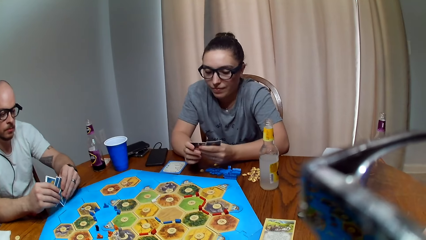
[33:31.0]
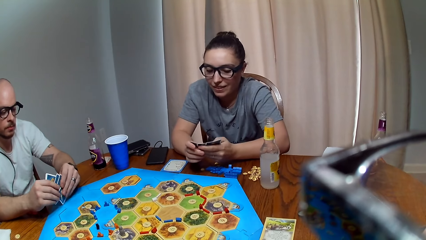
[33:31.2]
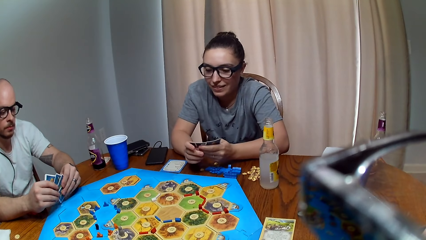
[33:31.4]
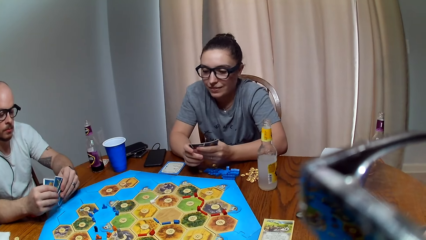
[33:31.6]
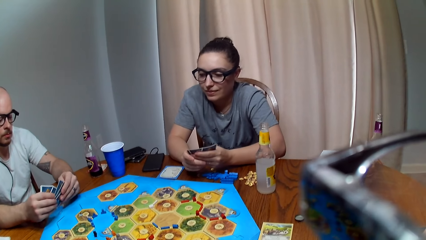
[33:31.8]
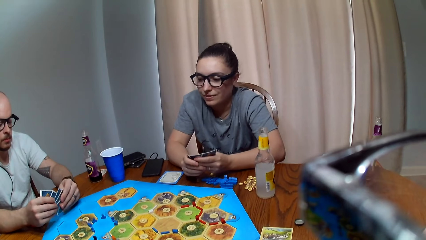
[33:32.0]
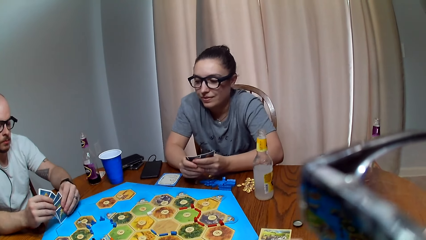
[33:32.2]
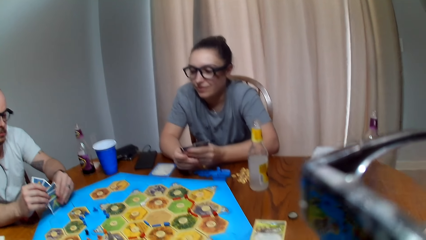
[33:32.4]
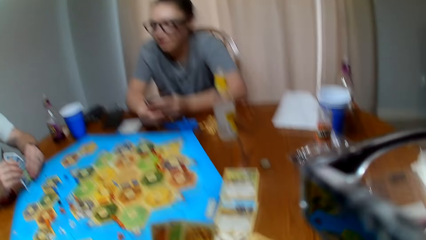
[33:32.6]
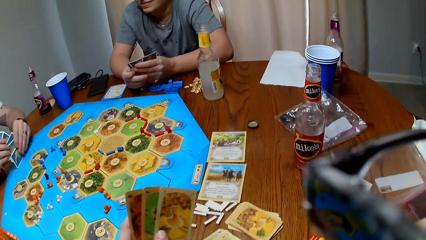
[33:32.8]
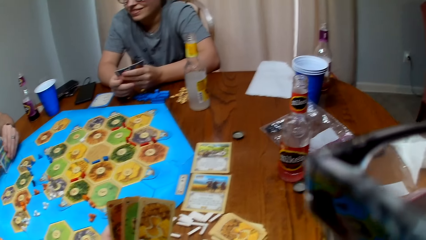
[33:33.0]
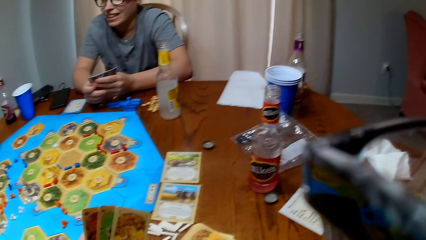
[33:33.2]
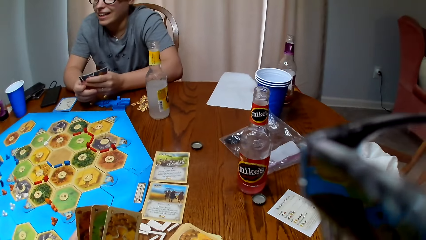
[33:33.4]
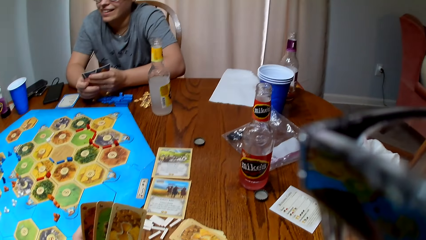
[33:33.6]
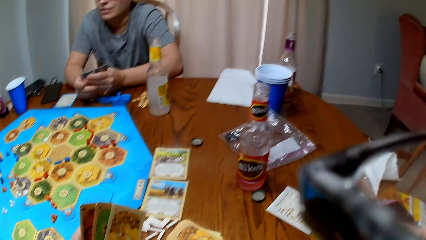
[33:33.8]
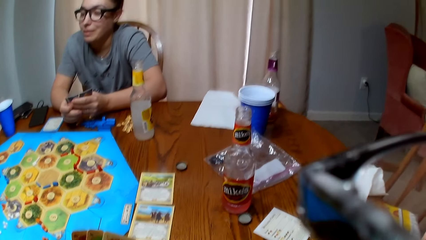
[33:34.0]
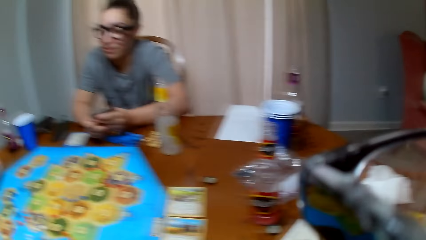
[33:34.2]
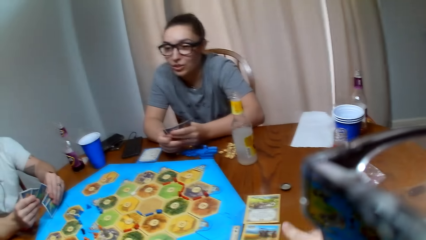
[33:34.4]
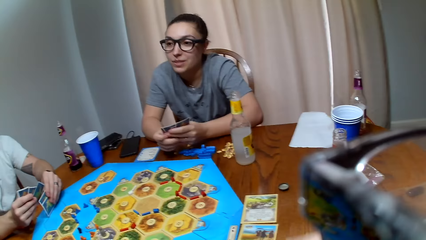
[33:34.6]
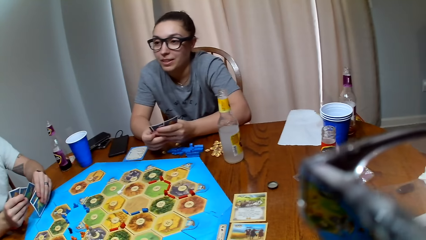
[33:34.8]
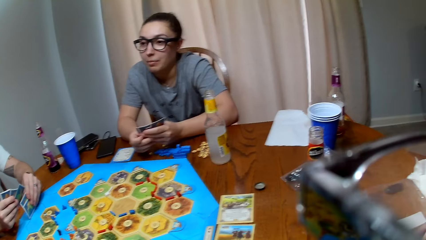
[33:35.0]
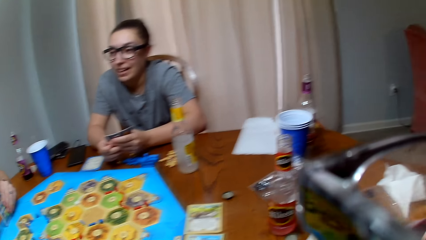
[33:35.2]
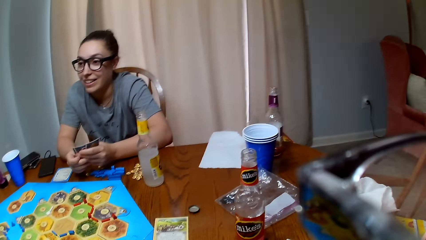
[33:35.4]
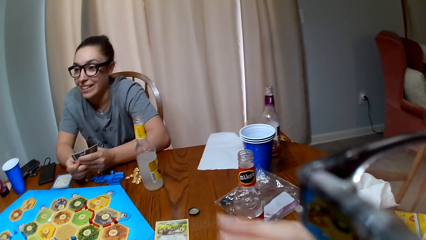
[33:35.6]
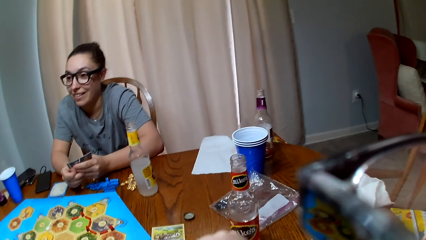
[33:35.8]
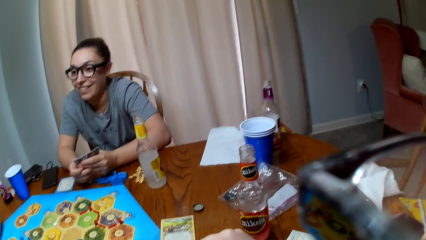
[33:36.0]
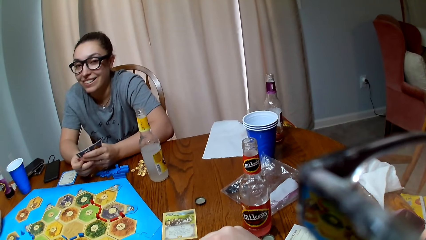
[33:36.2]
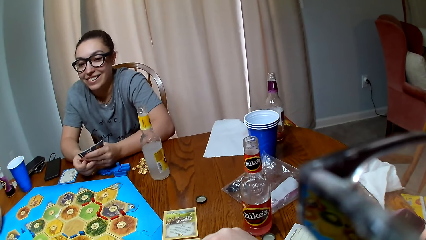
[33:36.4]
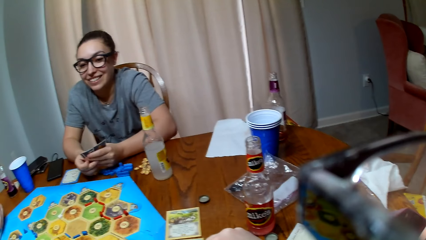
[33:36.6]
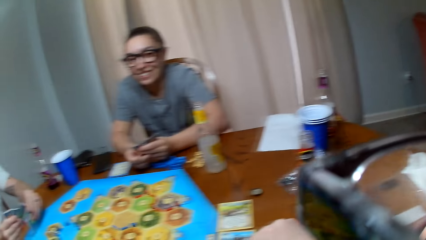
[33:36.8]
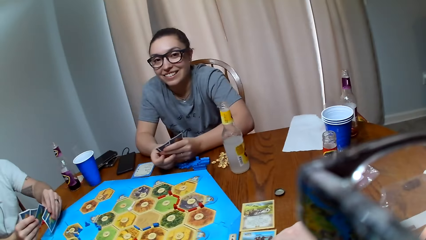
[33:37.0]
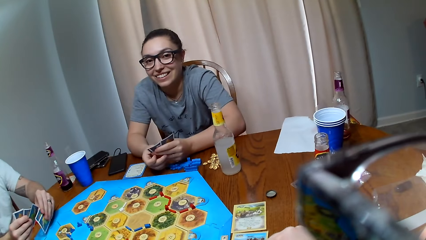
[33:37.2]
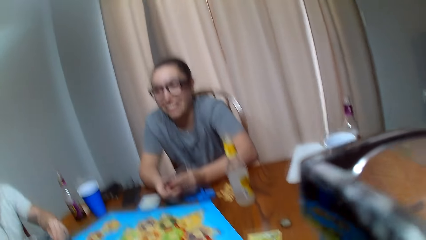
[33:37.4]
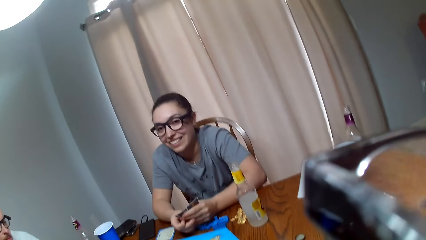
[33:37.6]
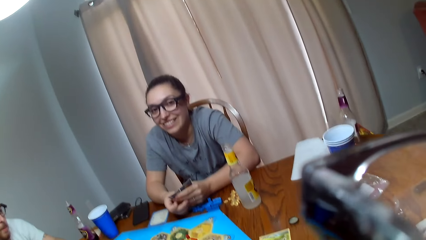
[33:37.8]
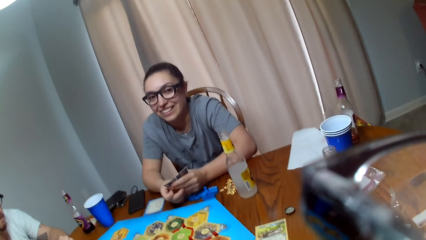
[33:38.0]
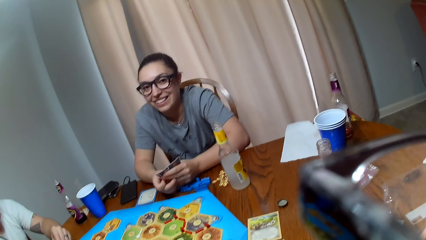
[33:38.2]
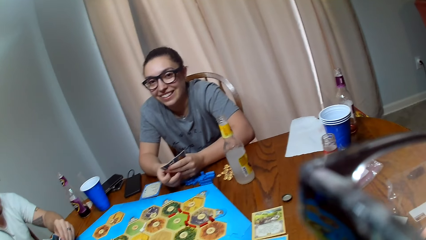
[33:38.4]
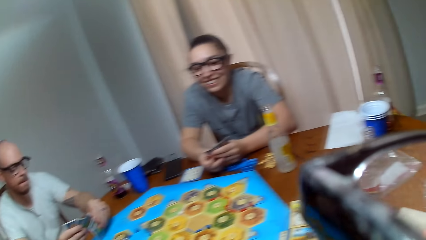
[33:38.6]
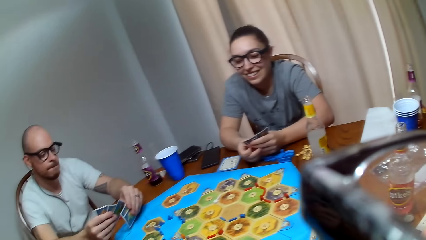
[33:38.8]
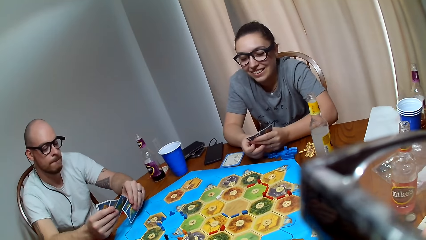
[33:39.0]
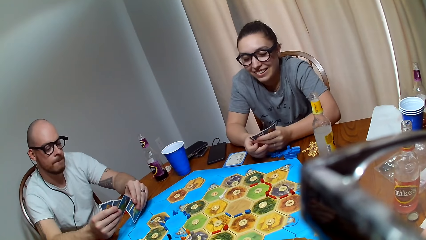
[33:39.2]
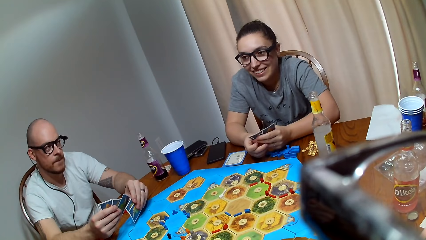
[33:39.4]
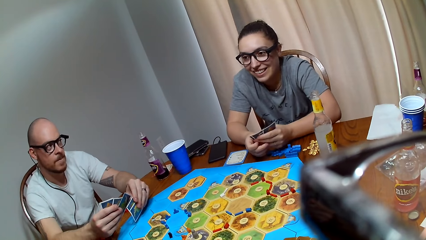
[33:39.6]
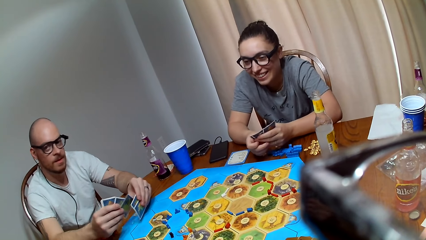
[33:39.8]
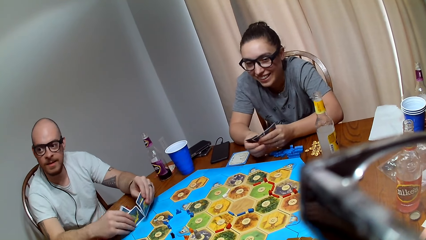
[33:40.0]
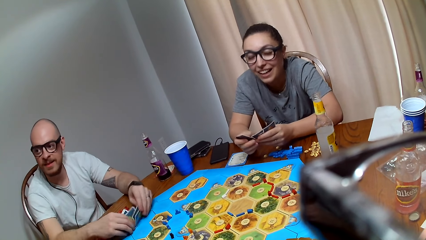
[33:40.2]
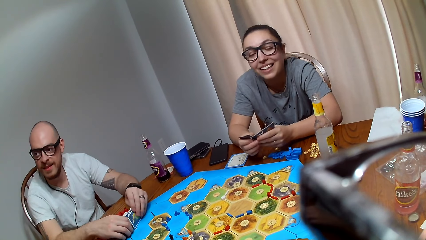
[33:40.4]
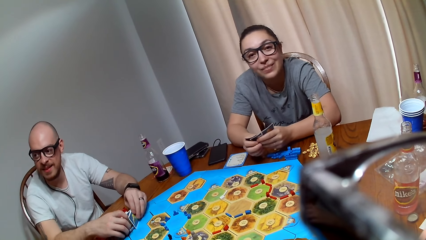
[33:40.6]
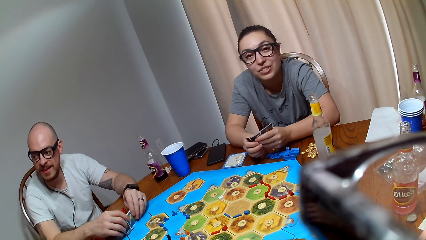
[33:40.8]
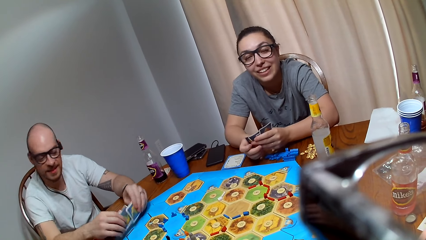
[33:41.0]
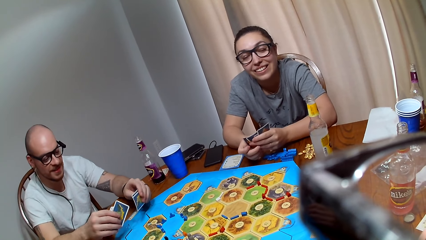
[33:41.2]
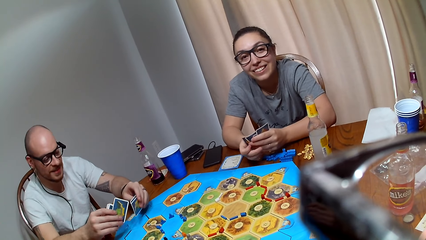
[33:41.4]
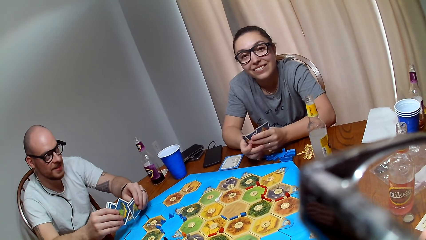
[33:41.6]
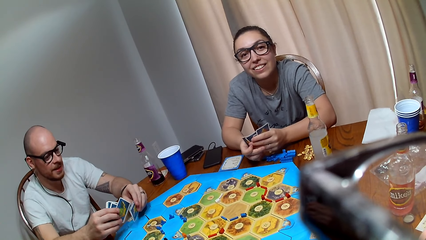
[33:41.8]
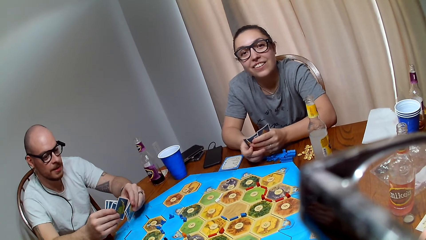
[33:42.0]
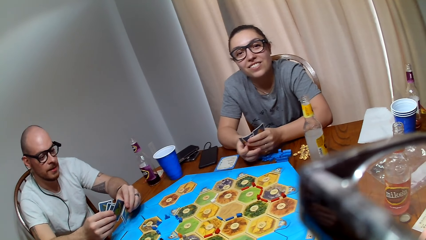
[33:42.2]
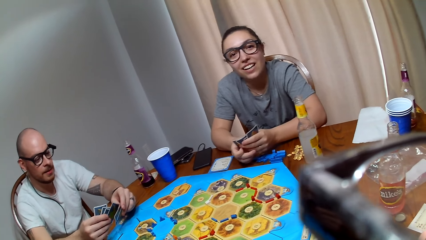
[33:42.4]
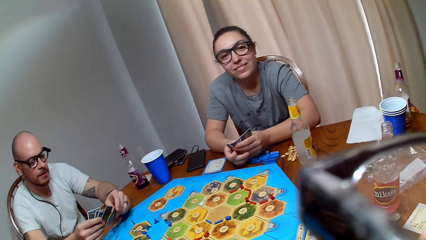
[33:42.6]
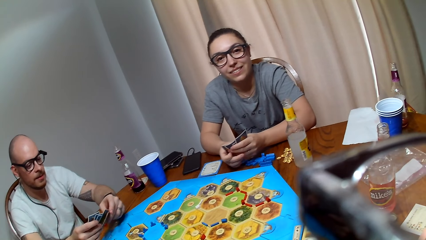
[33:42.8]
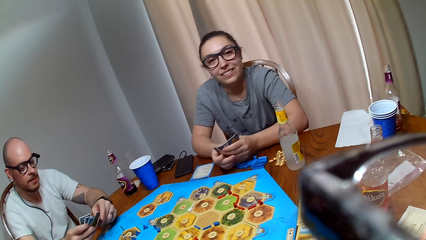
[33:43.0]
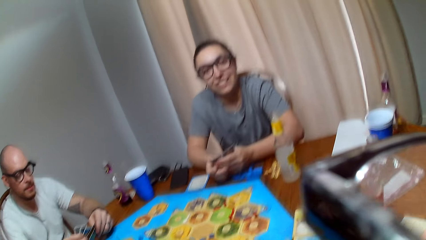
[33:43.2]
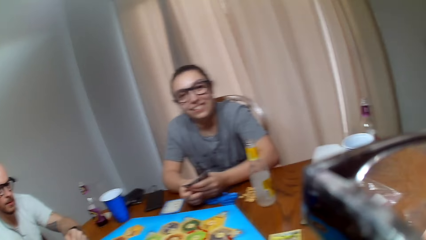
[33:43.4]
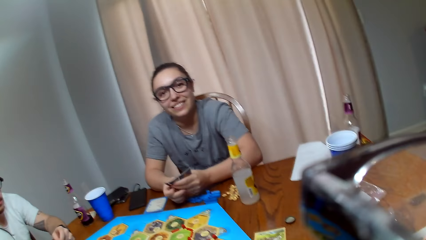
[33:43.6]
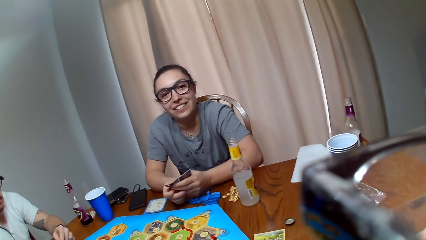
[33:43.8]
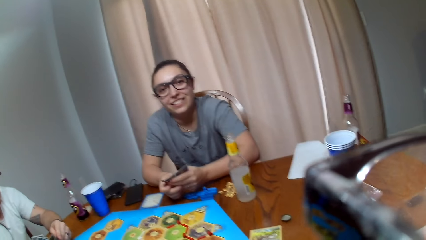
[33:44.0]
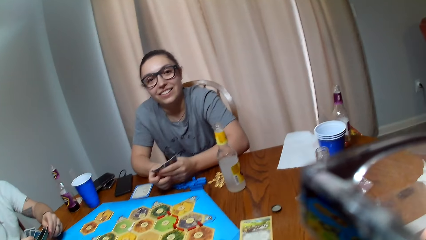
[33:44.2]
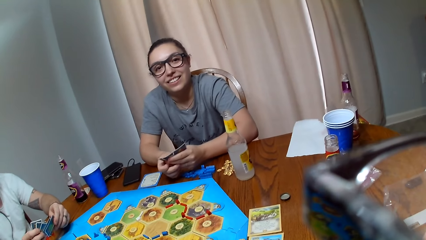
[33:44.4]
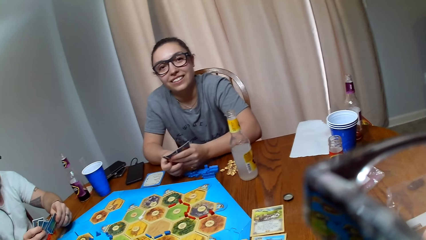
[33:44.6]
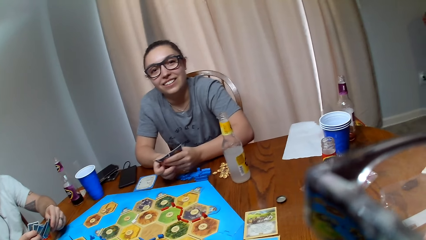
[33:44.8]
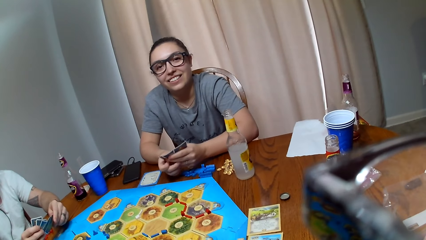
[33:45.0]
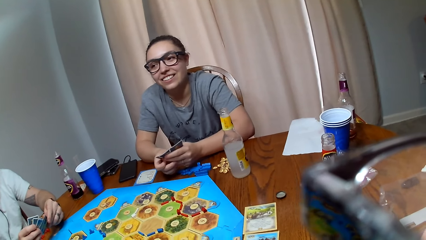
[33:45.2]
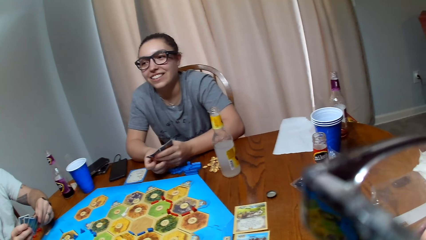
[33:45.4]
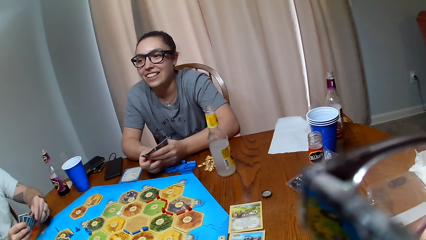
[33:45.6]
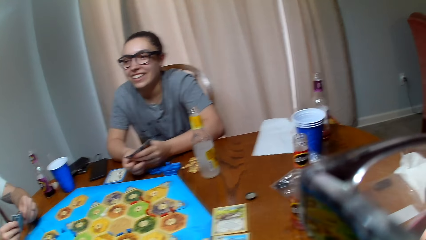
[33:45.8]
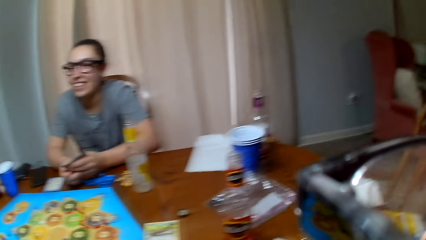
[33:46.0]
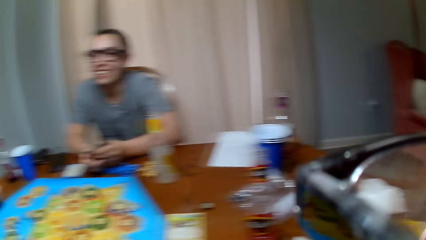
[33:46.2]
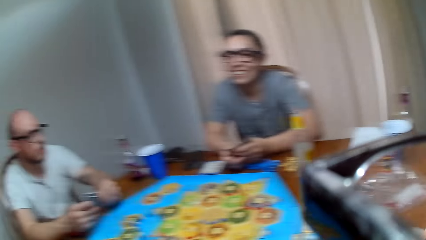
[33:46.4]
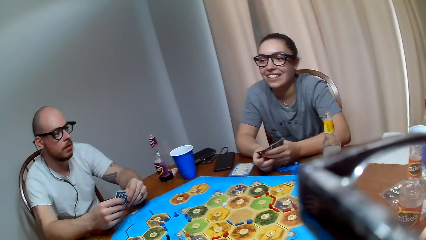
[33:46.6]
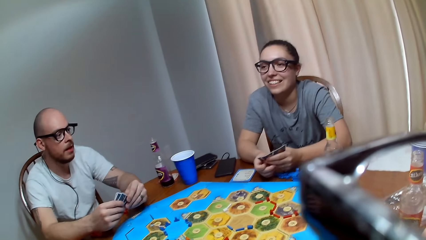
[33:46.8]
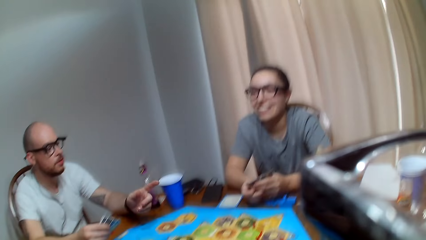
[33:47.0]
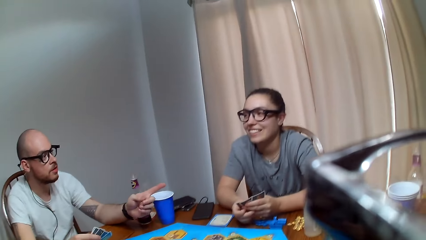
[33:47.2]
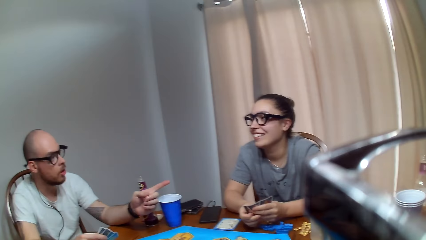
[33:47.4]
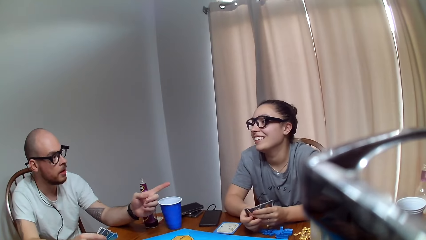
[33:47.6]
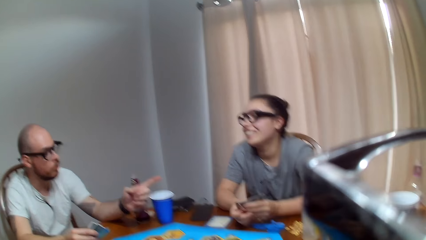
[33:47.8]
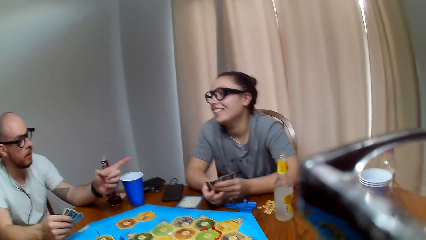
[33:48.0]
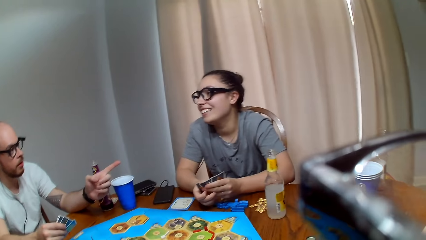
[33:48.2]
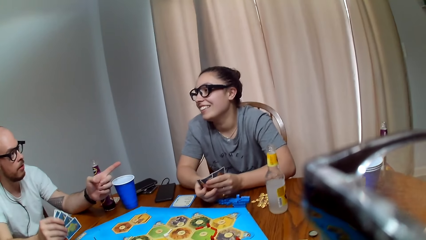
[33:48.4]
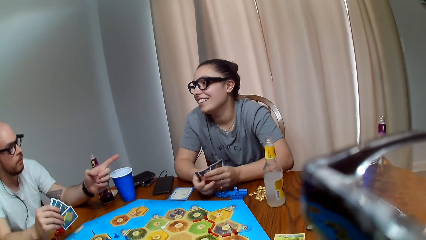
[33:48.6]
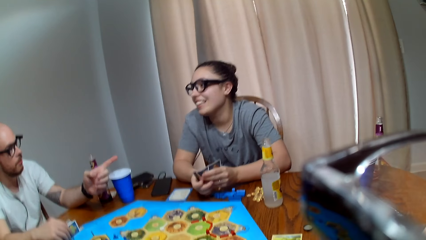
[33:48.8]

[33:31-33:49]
The camera wearer makes a sound. They look at the cards. They make a remark. A woman speaks to another woman. The camera wearer speaks. They speak again. A man arranges his cards. The first woman talks to the camera wearer. The camera wearer responds to the first woman. The man speaks to the first woman and points at the first woman.
